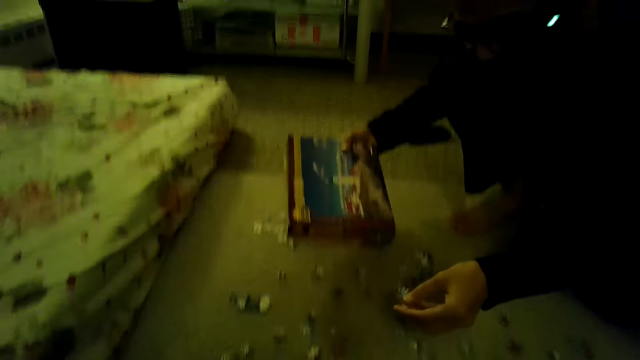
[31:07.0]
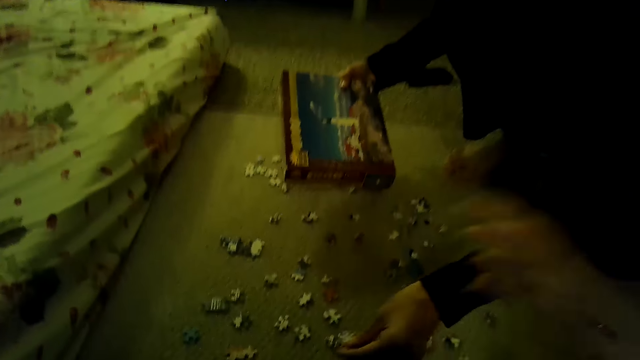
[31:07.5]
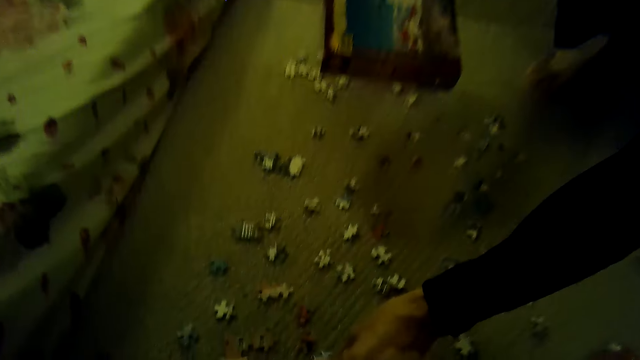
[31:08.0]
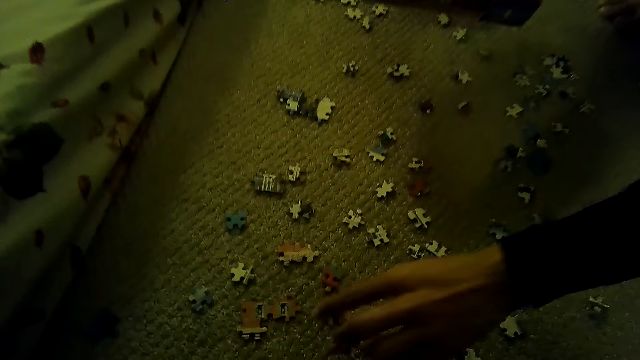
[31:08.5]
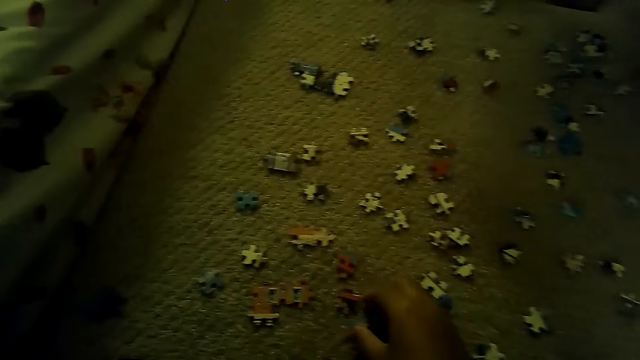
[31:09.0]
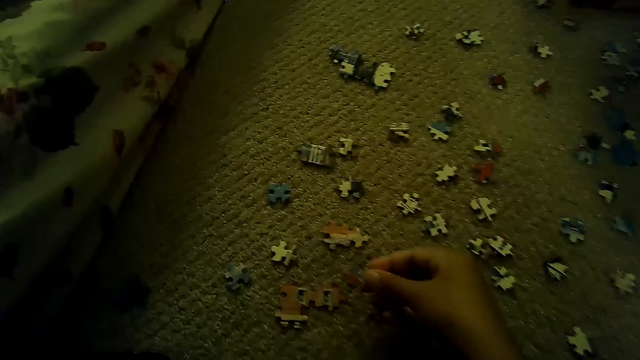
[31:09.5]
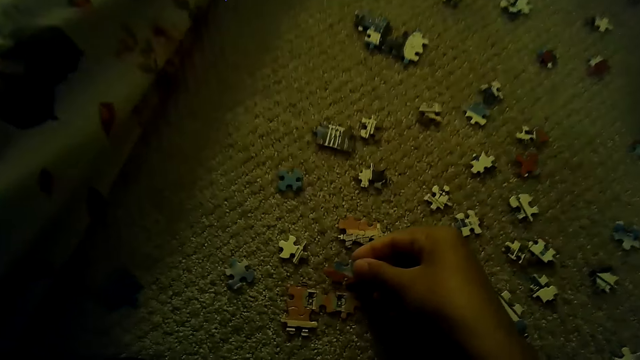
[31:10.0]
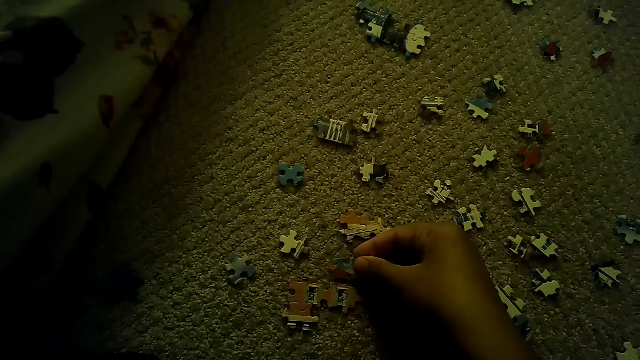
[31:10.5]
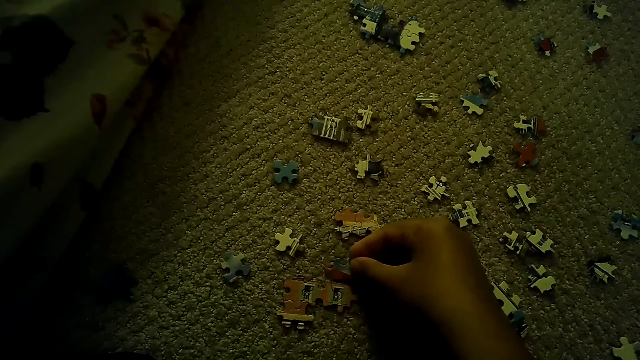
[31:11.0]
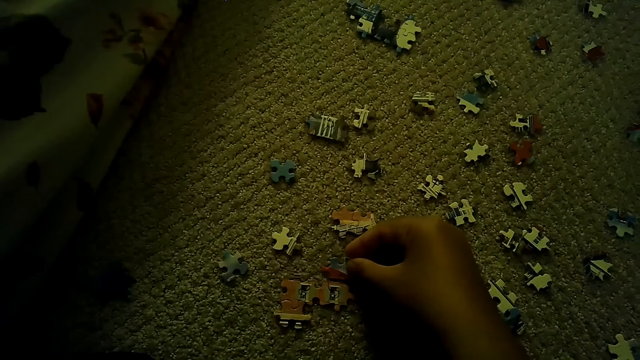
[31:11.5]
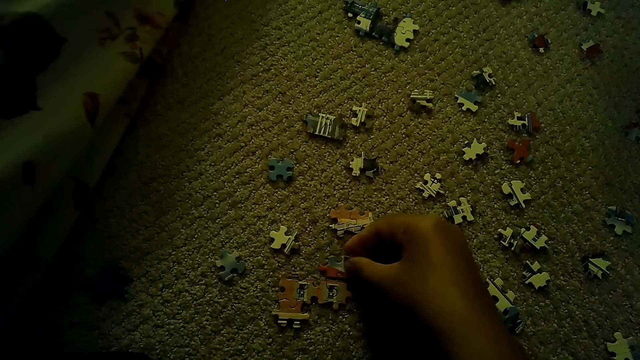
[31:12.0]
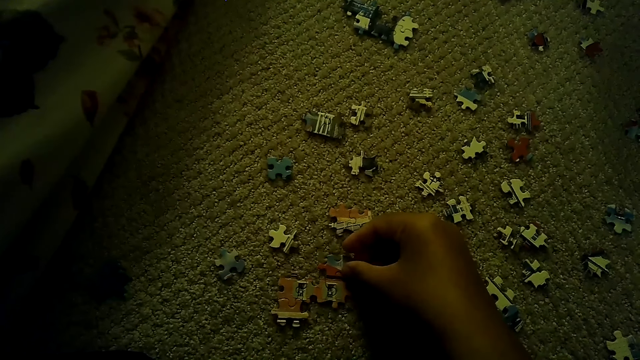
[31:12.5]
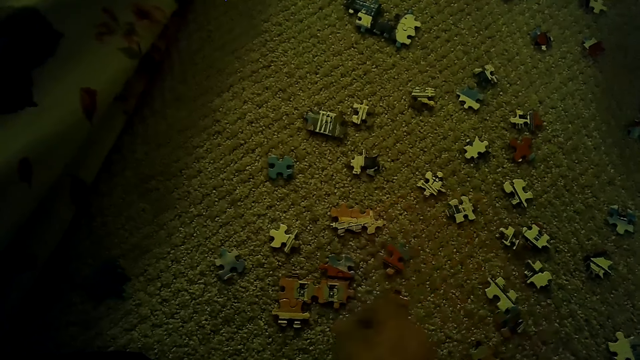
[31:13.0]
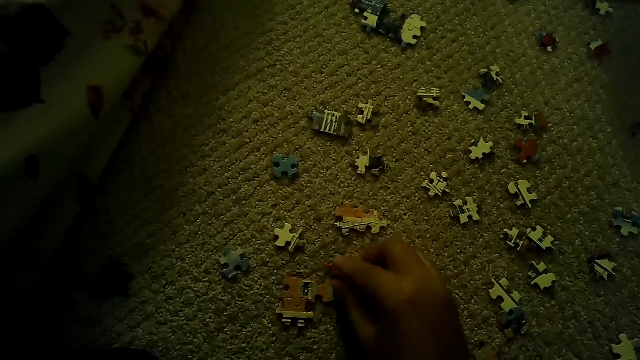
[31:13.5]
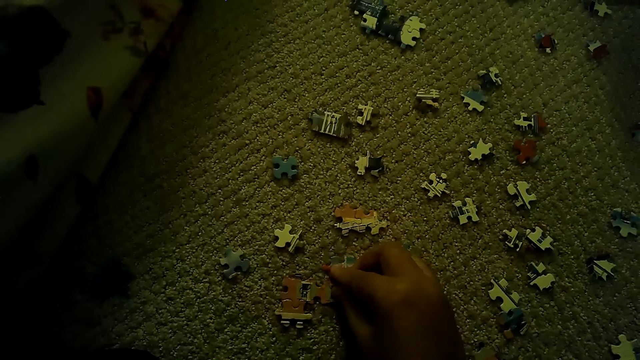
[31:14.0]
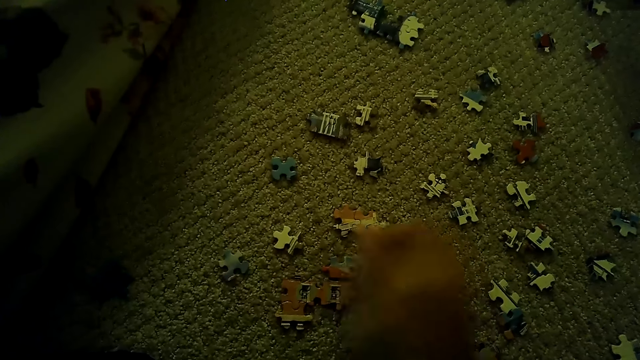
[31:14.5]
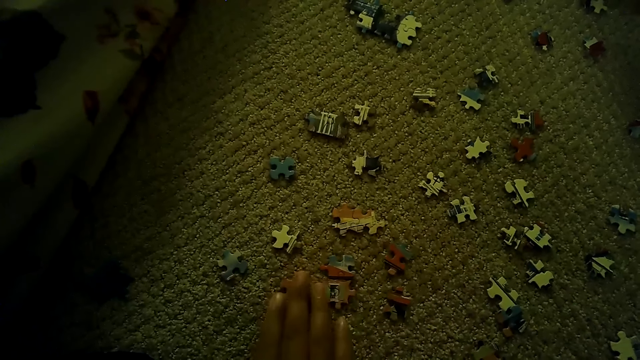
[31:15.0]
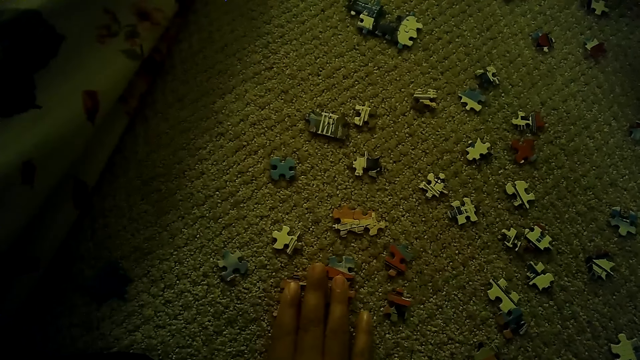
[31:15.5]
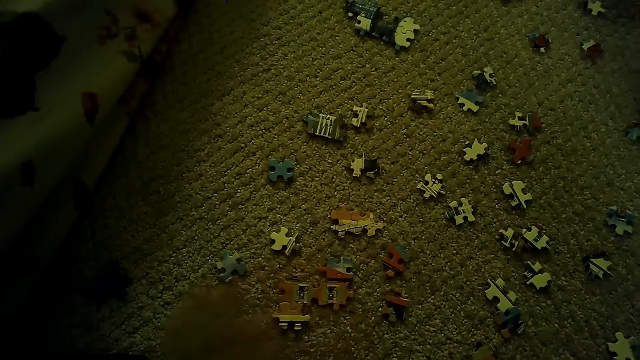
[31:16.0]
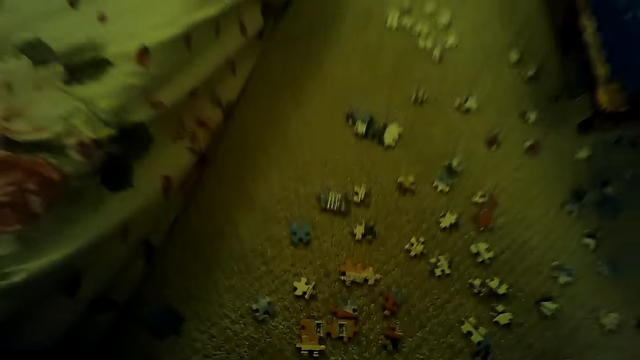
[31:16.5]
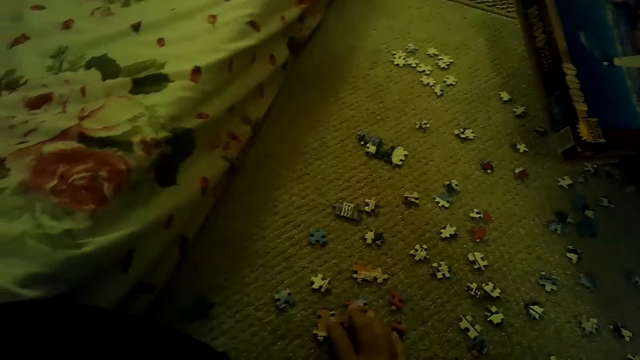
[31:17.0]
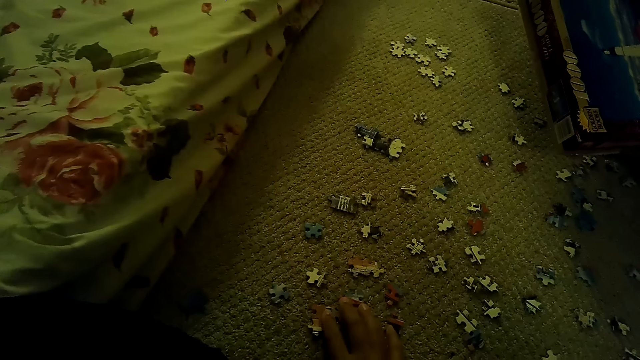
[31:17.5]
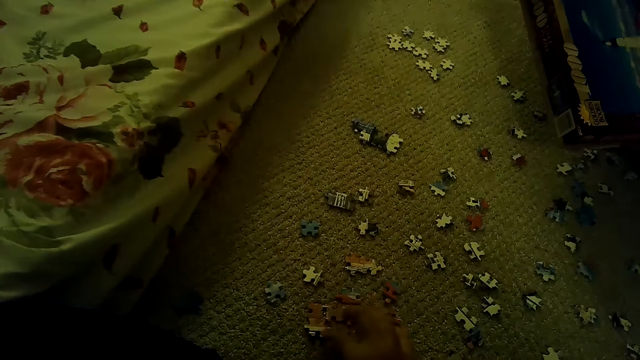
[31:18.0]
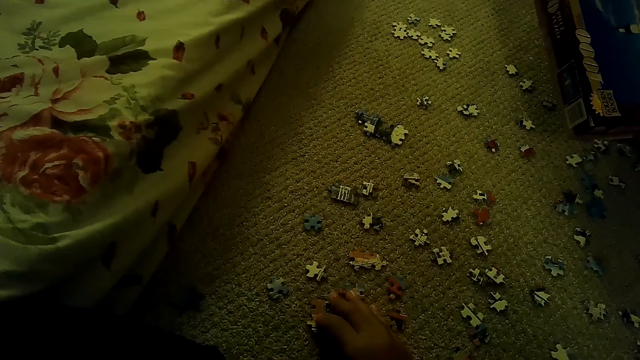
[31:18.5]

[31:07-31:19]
The man plays the jigsaw puzzle on the floor and puts the piece down. The camera wearer fixes the puzzle pieces. They play the jigsaw puzzle on the floor. They touch the puzzle pieces.

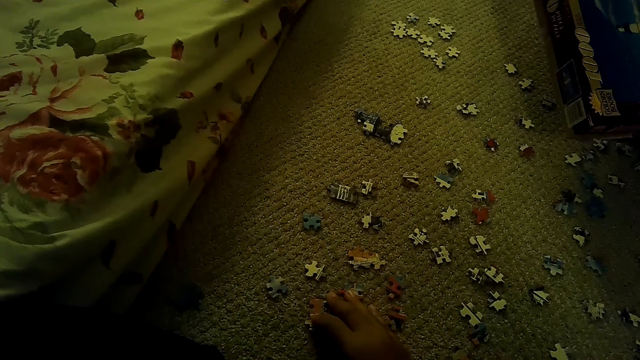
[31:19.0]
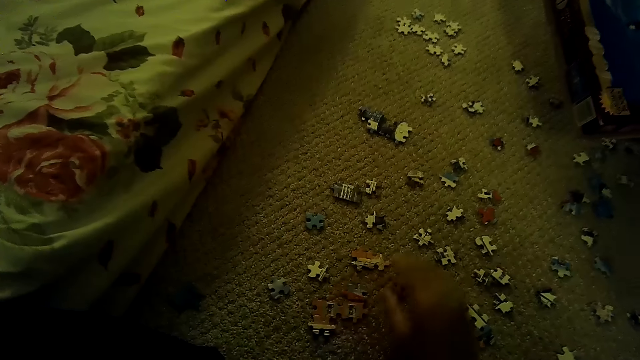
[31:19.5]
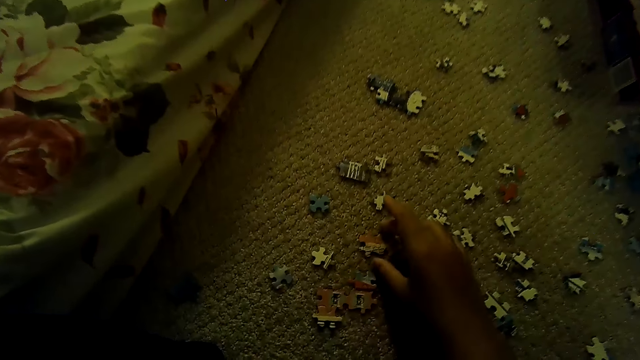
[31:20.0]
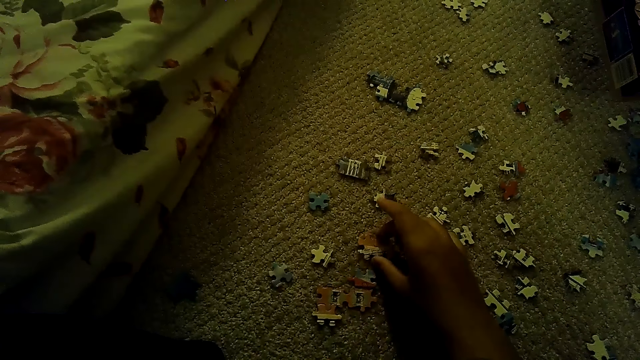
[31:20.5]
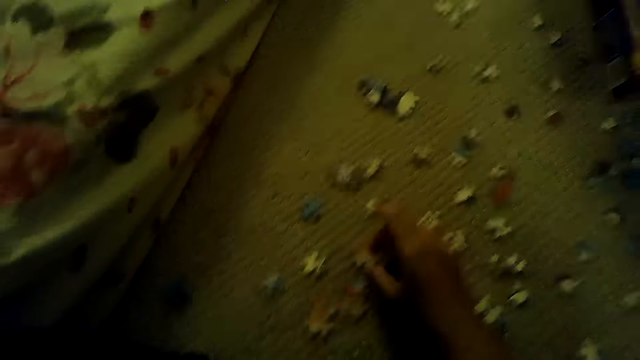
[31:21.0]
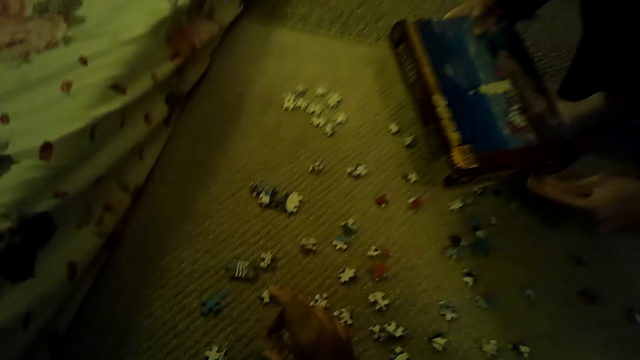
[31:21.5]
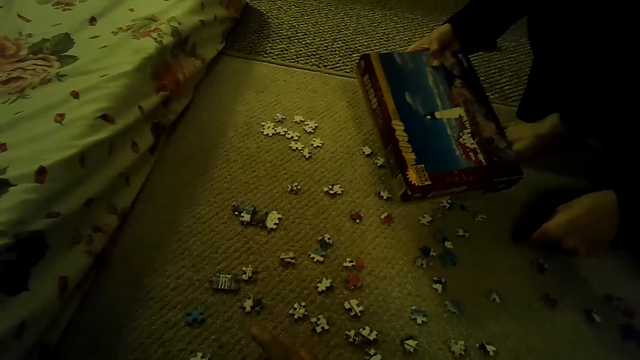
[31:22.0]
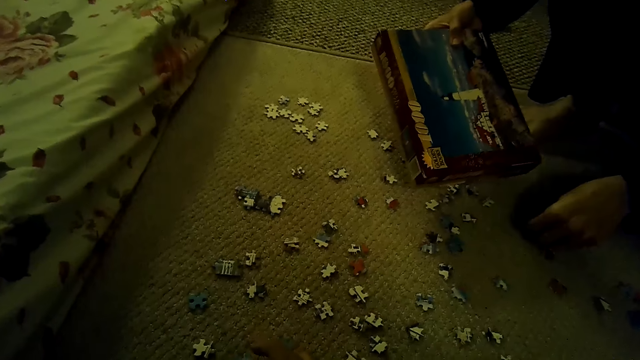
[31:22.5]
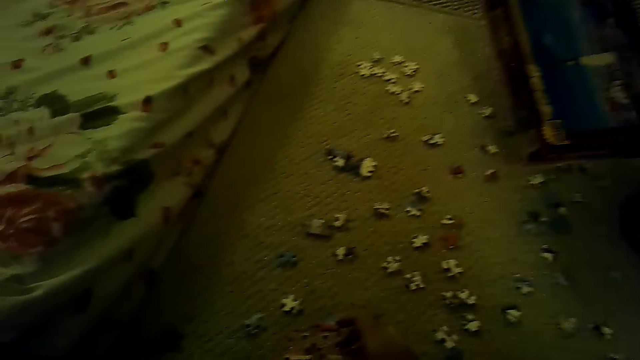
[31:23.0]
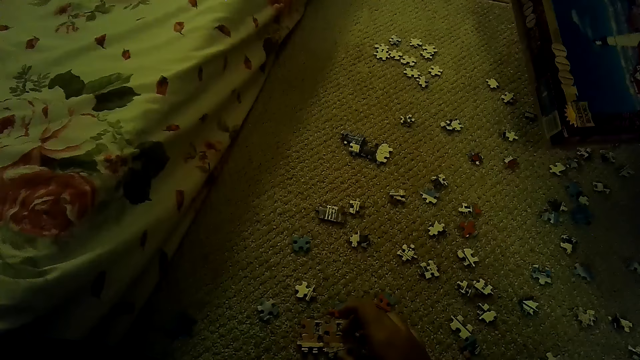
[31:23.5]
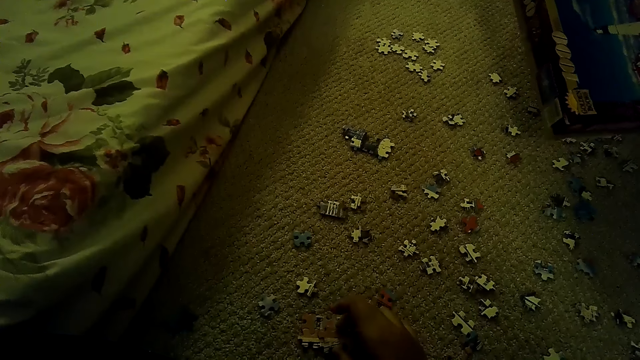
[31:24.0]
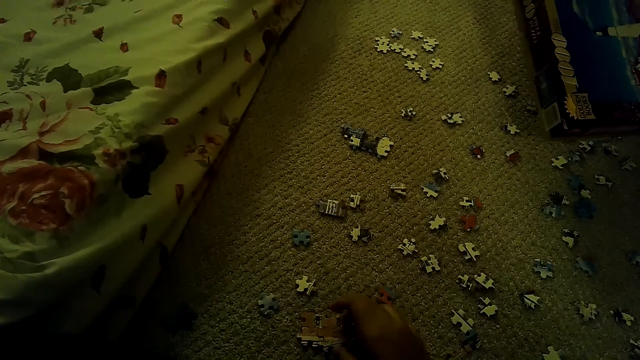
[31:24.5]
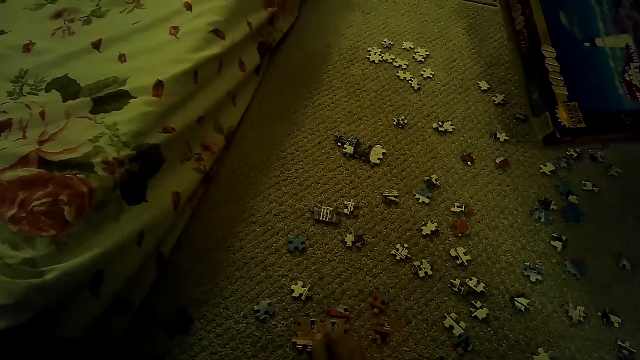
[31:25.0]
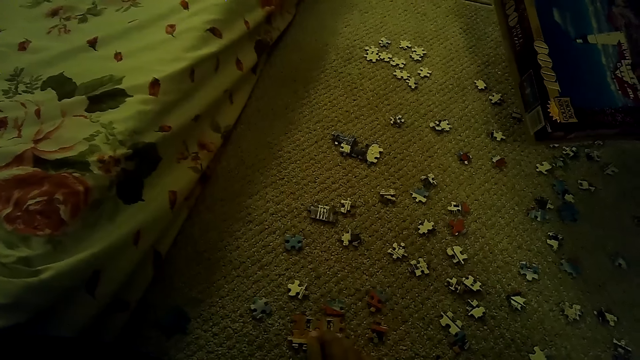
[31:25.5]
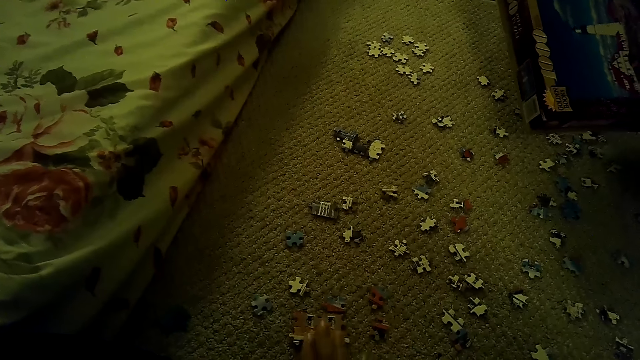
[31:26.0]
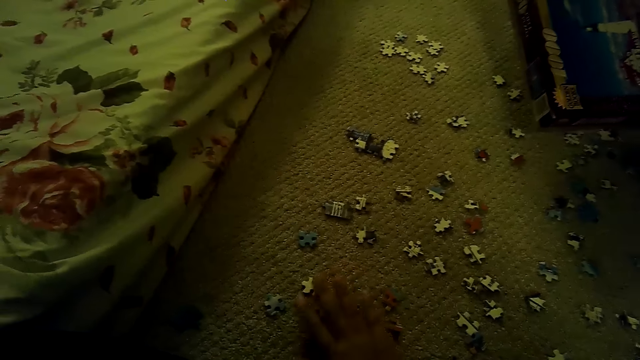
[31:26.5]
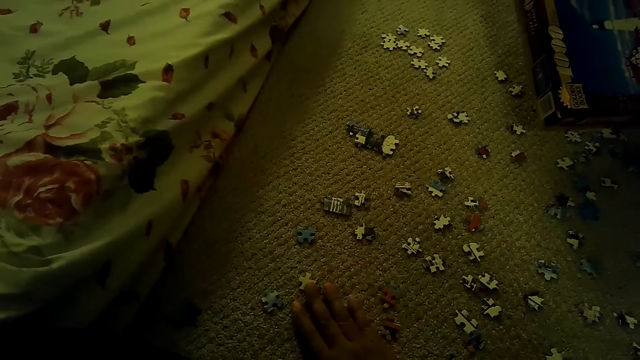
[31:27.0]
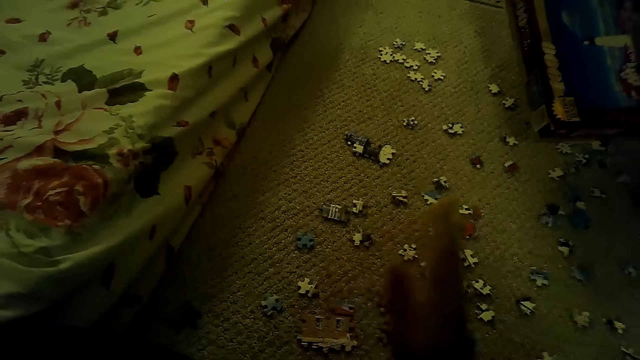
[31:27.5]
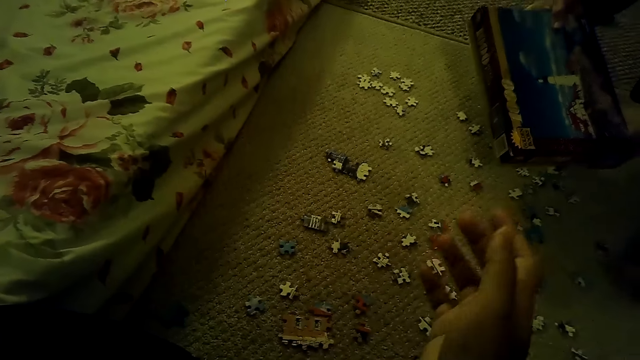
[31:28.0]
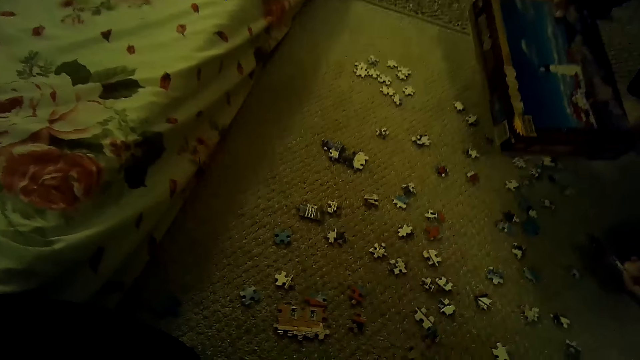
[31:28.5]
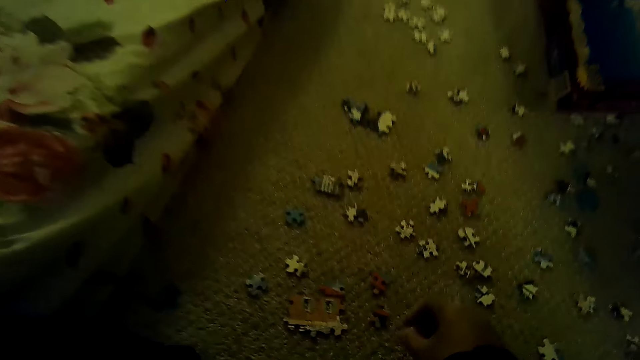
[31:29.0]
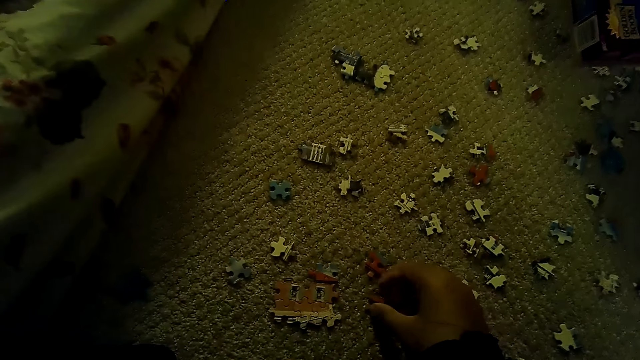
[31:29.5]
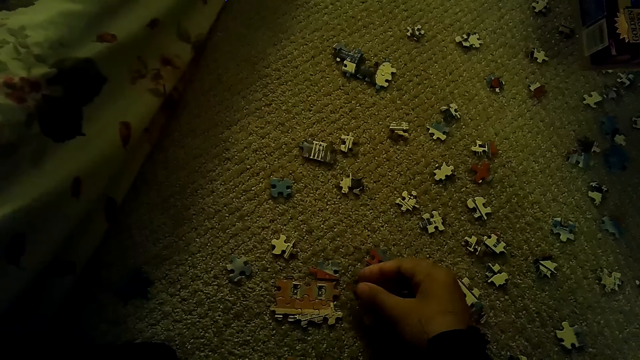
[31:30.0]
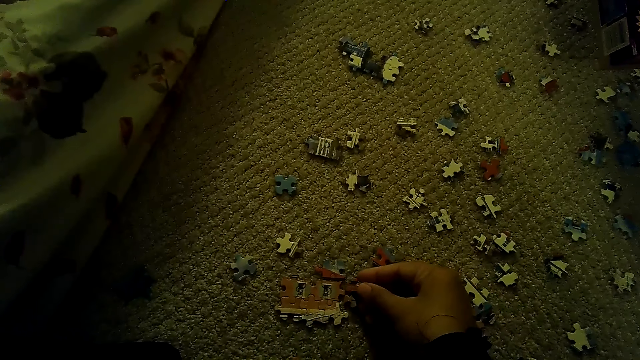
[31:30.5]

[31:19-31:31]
The camera wearer moves the puzzle pieces. The man plays the jigsaw puzzle on the floor and picks up a puzzle piece. The camera wearer plays the jigsaw puzzle on the floor. They touch the puzzle pieces. They raise the right hand. They fix the puzzle piece.
